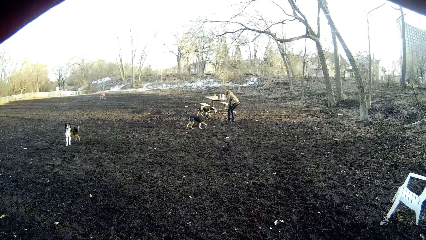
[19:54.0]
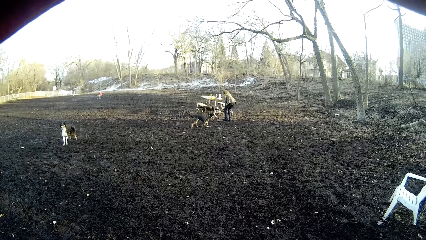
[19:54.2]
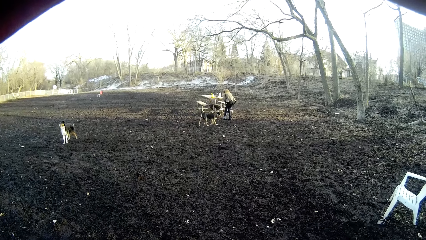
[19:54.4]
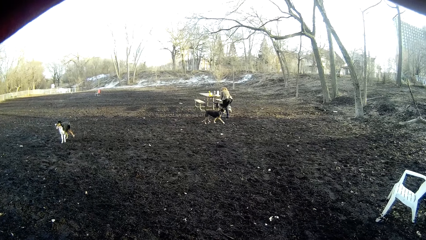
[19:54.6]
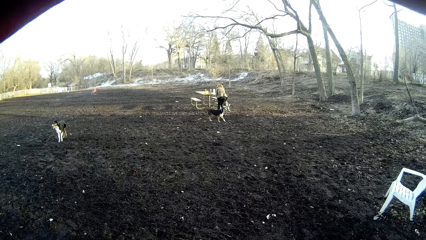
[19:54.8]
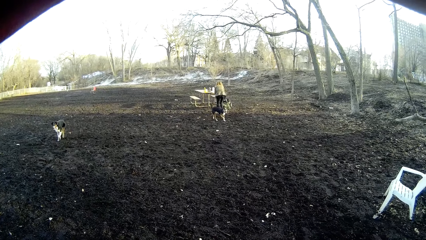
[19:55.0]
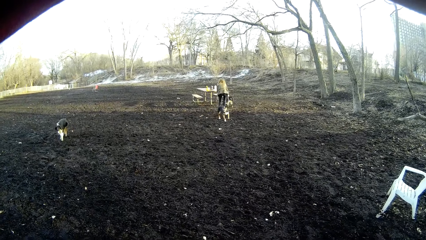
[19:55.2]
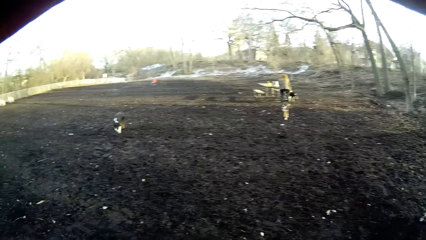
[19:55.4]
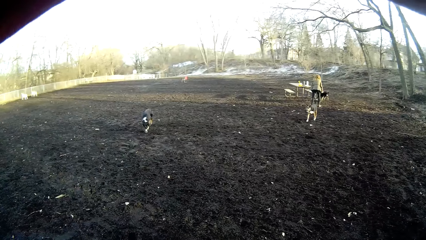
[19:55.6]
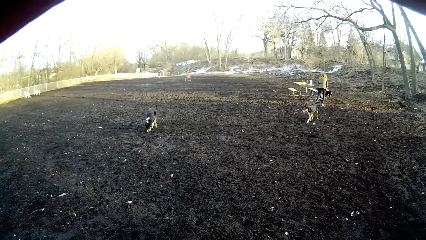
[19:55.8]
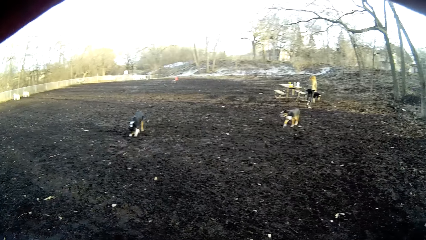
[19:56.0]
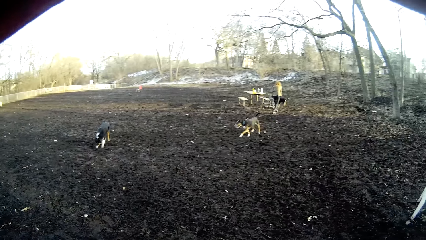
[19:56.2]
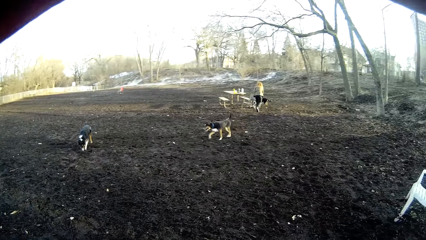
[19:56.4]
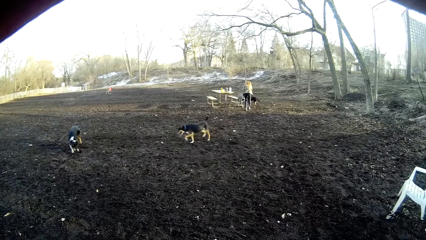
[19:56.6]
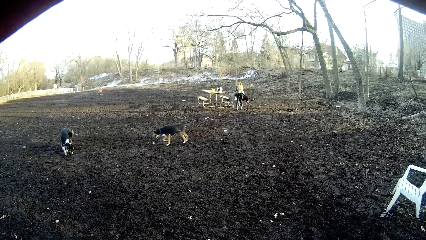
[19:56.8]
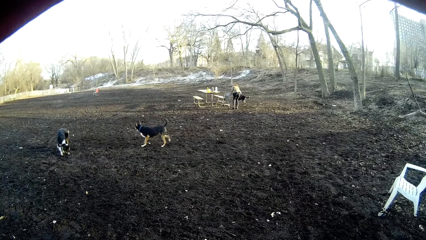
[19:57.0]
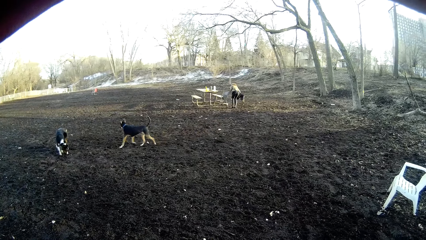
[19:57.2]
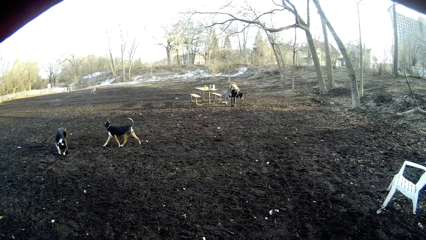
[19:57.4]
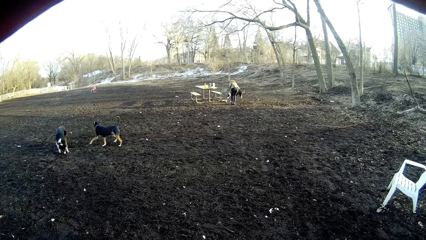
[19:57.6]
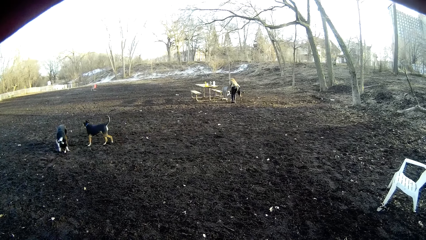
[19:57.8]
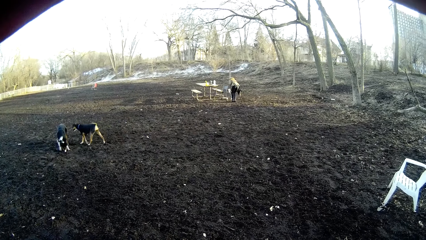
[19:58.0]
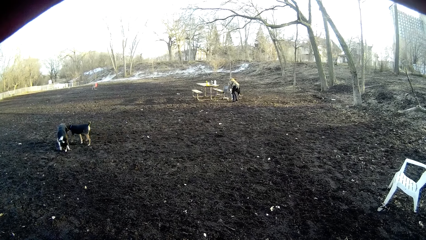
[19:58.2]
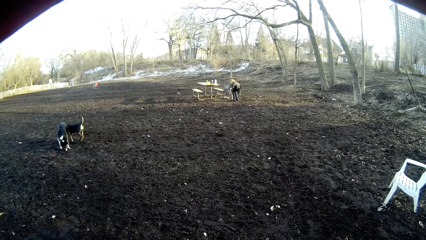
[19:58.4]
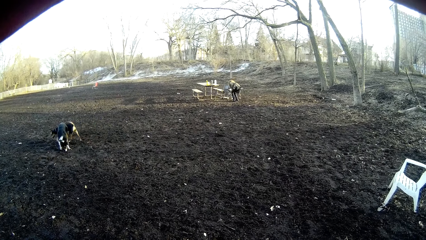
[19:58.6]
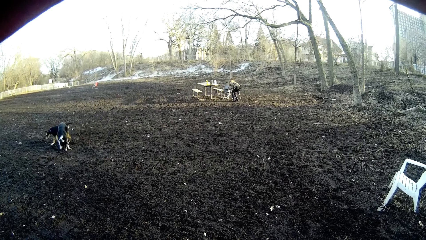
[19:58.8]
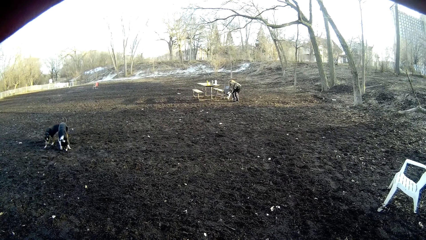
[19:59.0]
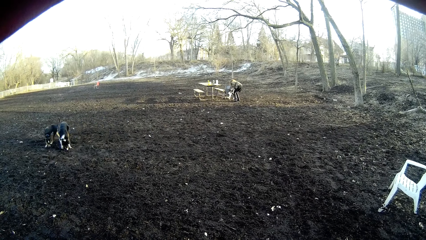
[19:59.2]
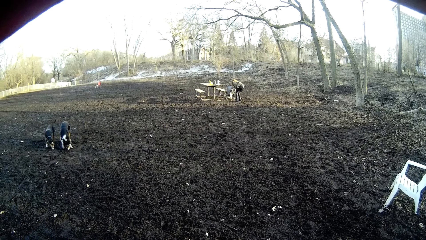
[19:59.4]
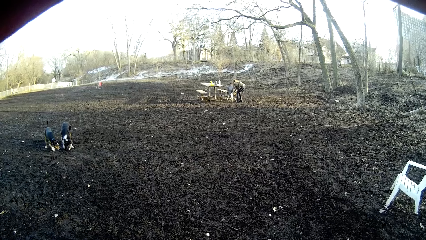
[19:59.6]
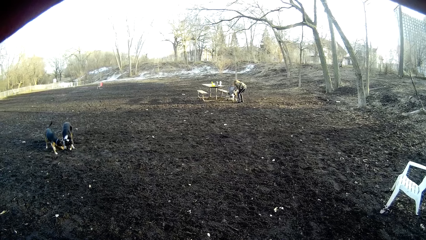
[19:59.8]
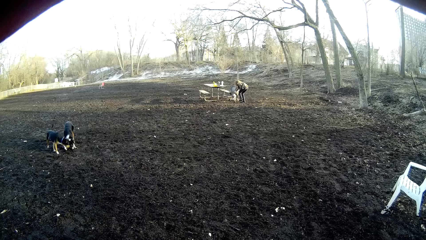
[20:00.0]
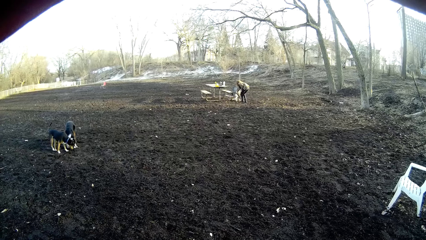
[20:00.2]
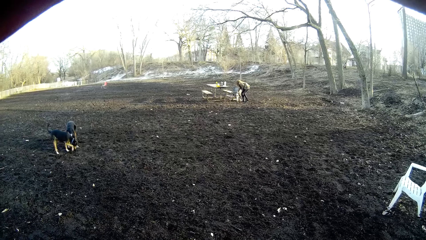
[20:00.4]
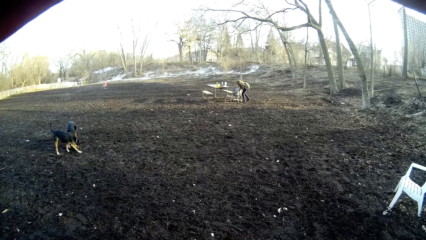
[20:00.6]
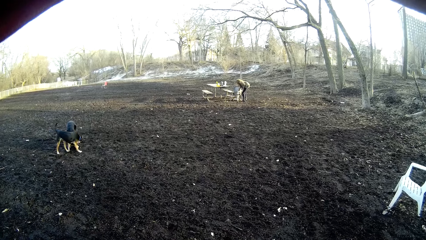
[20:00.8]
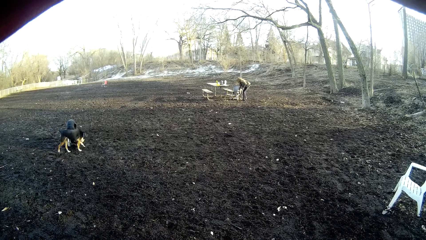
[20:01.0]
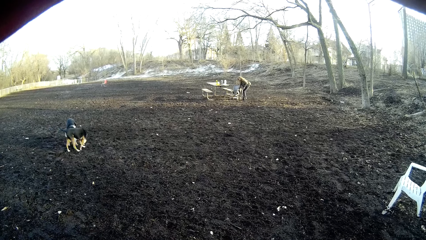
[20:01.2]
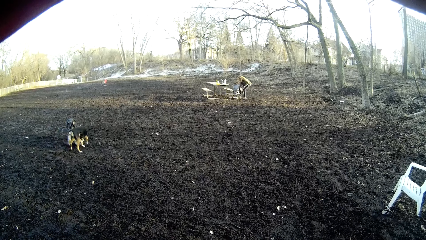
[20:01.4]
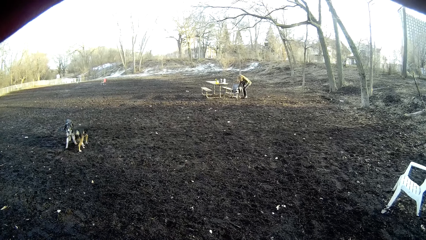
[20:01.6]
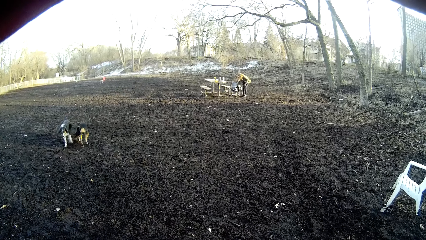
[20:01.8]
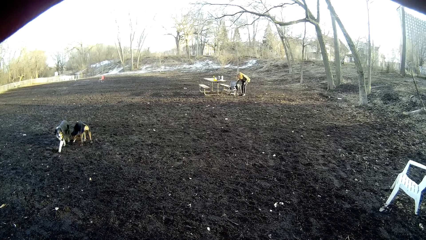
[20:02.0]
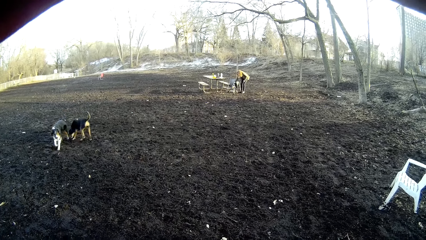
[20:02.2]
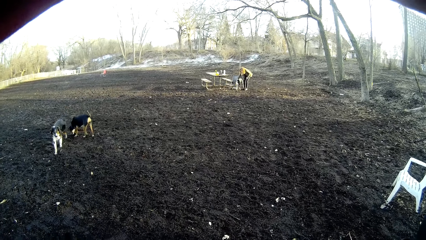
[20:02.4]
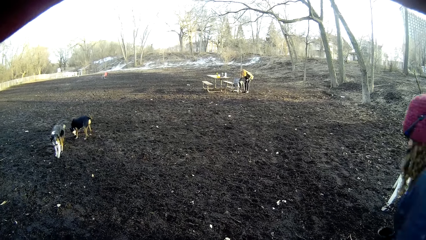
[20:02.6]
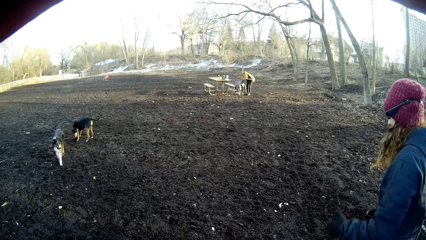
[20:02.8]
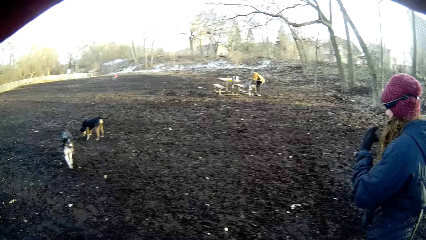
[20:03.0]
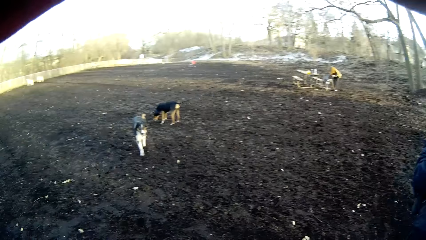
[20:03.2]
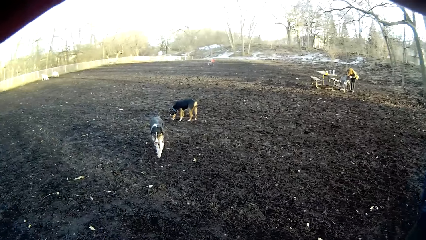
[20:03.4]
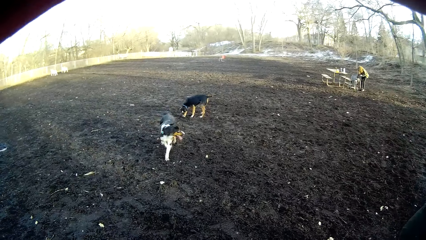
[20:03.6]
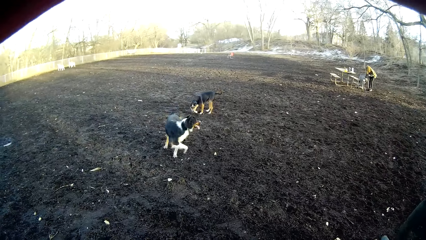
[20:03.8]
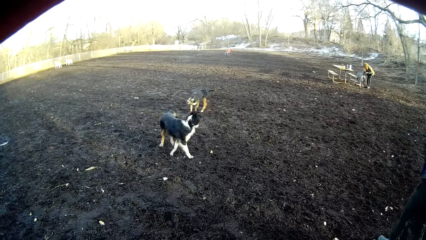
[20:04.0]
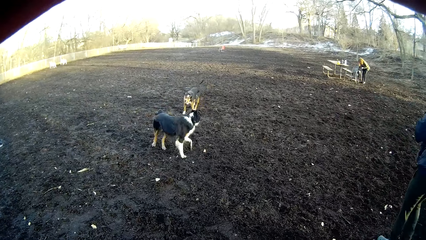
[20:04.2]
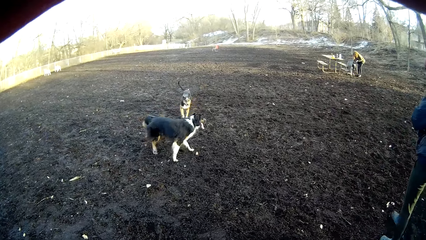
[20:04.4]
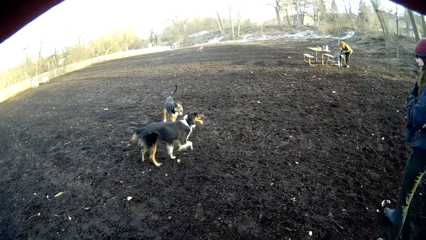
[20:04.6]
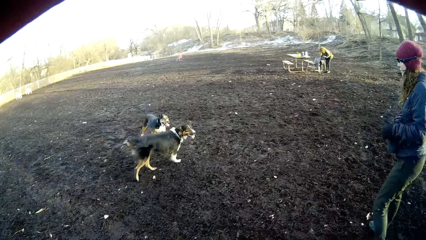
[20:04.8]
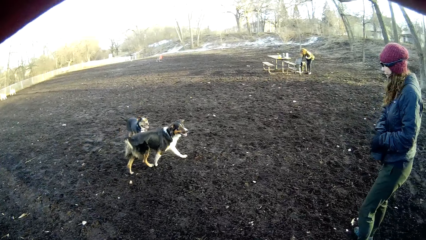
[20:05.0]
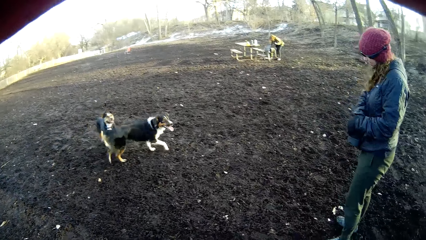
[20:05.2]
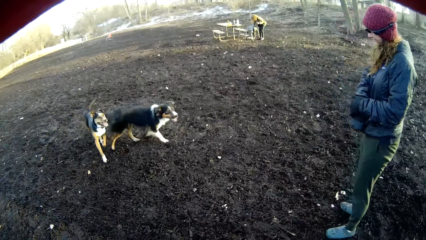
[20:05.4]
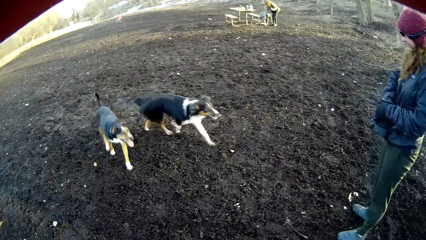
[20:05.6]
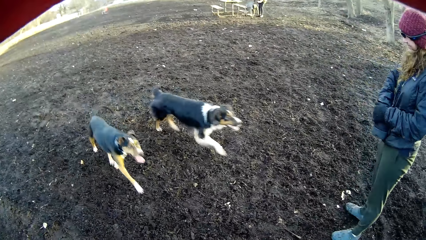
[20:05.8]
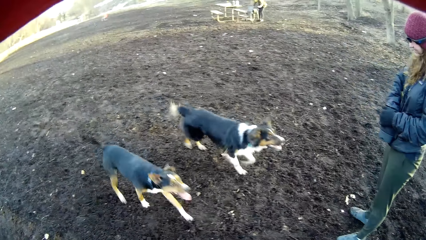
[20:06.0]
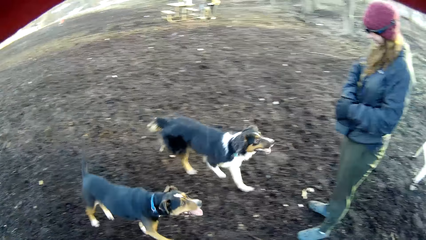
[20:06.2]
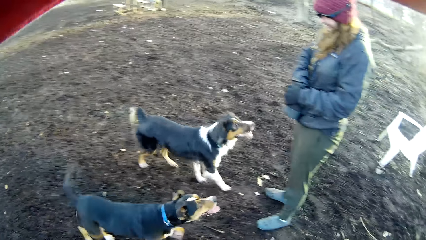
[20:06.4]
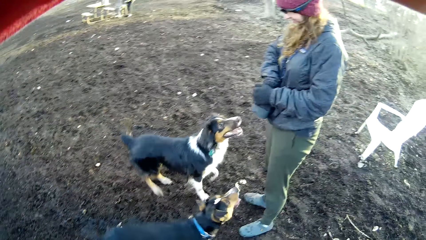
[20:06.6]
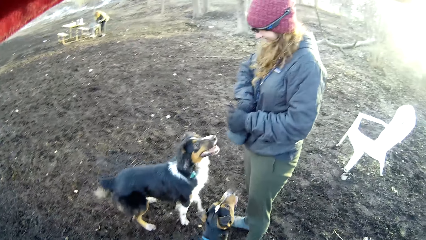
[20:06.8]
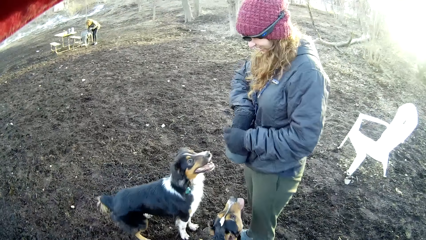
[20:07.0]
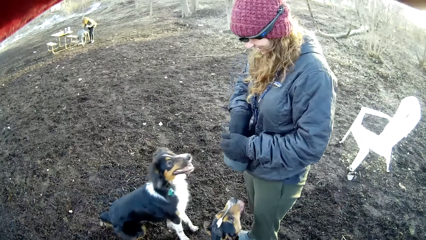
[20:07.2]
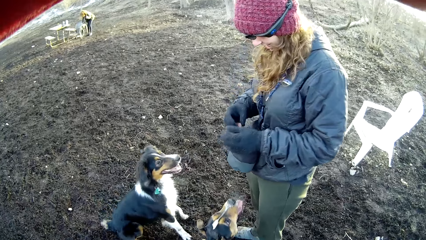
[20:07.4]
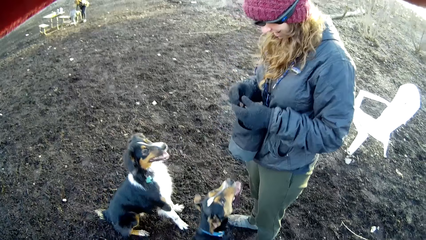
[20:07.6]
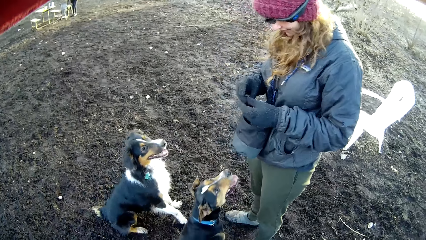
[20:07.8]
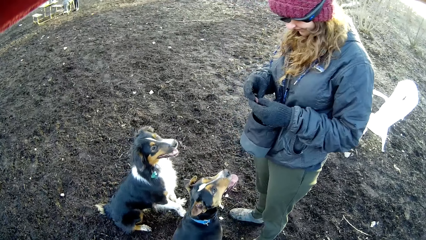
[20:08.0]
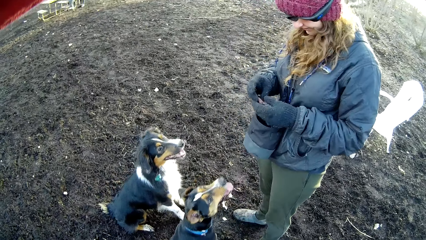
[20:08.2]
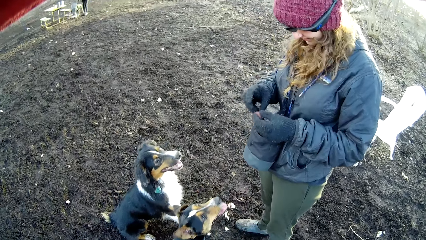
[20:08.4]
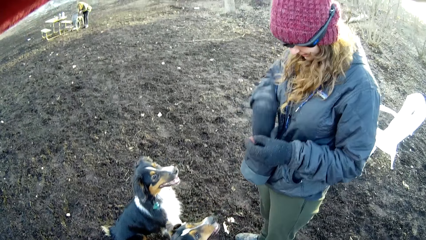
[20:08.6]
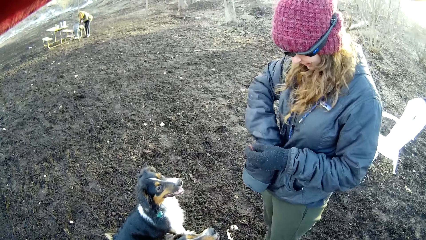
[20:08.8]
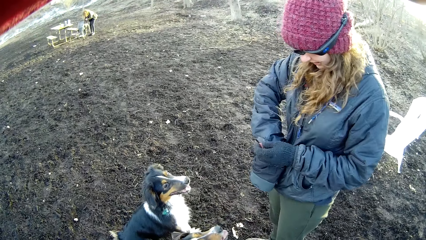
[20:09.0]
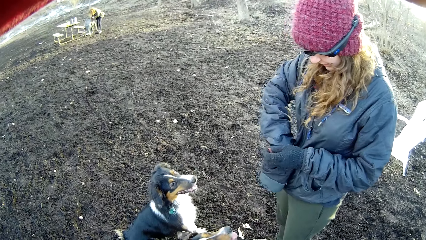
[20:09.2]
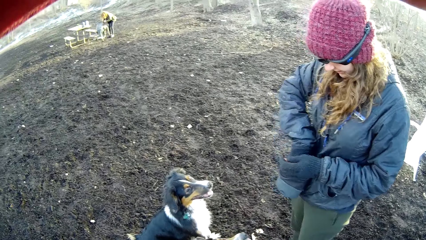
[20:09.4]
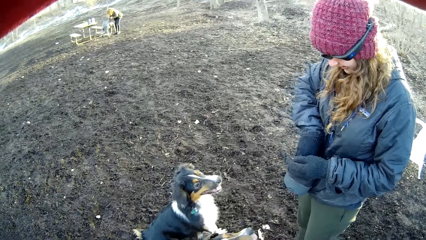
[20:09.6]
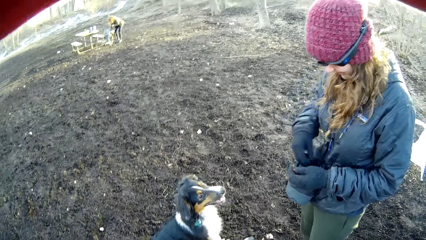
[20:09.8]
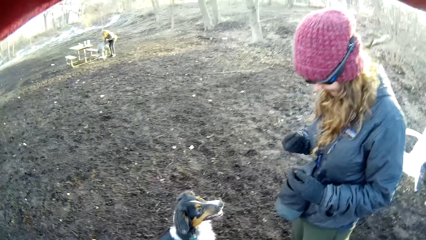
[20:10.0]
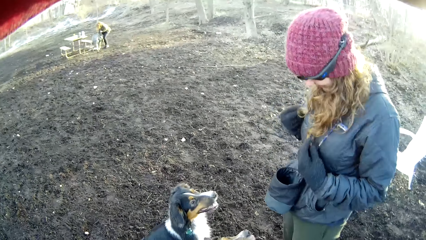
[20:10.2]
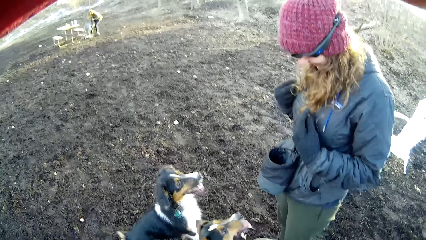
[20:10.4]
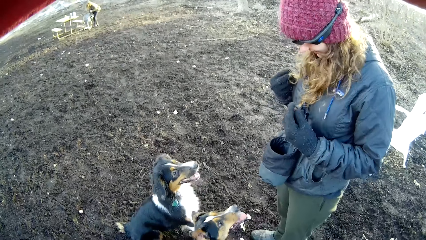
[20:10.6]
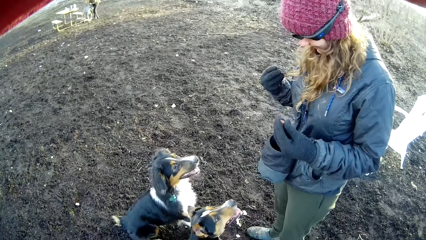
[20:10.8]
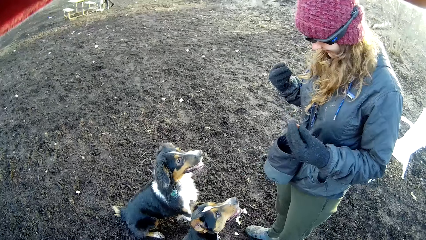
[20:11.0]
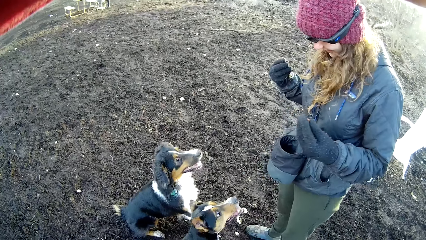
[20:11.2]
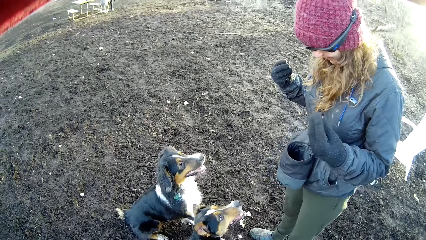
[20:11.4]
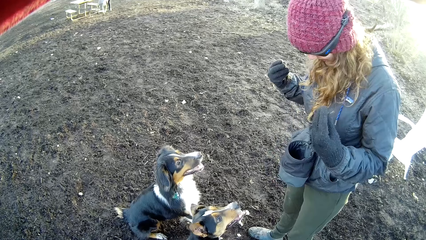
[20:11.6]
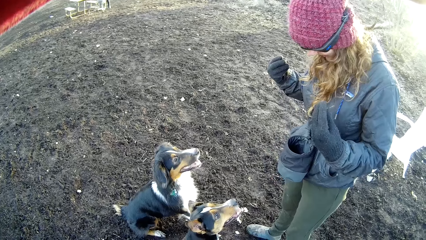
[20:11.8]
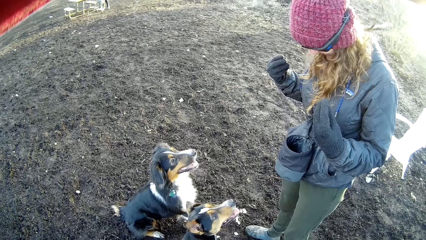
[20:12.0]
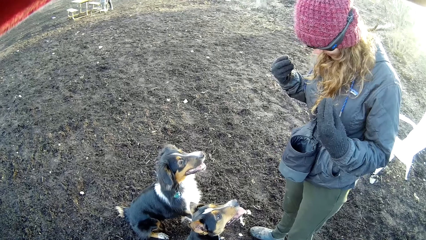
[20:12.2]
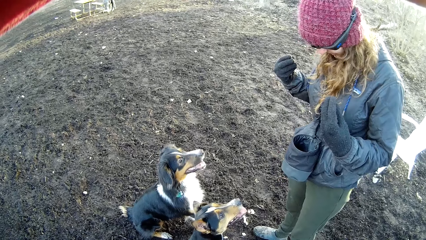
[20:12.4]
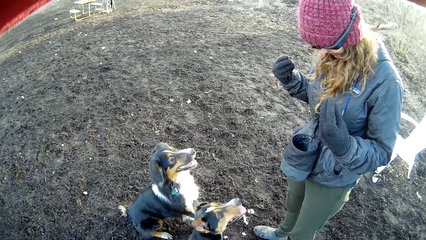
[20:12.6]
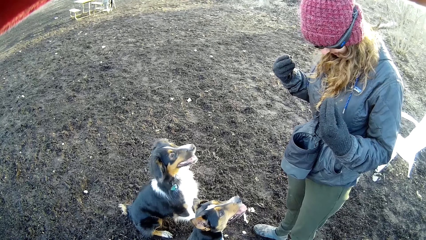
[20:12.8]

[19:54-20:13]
A person brings out food from a bag.
